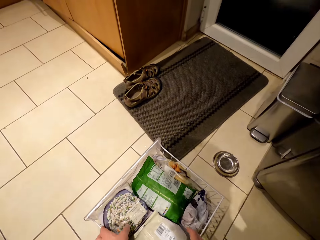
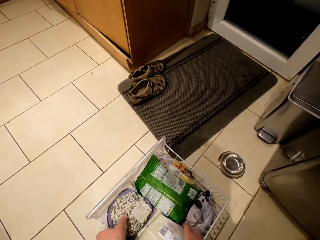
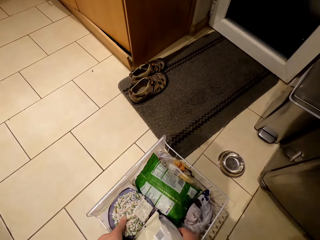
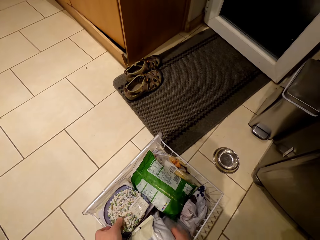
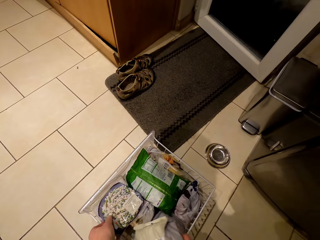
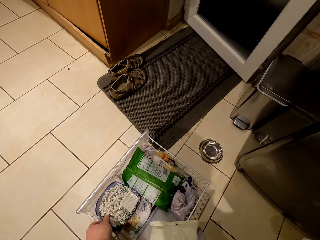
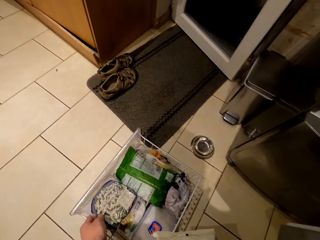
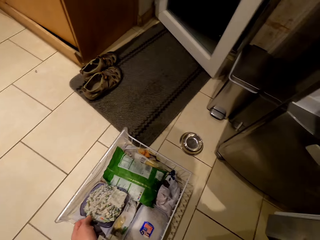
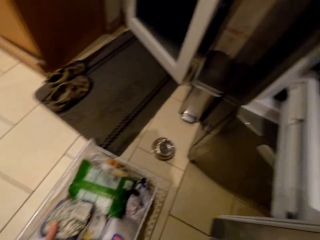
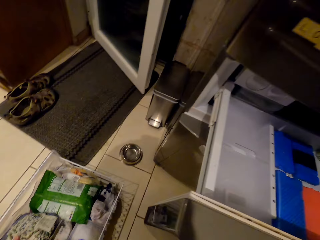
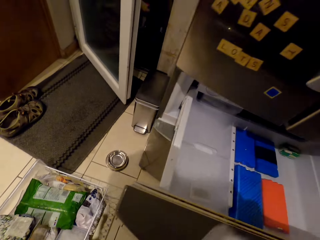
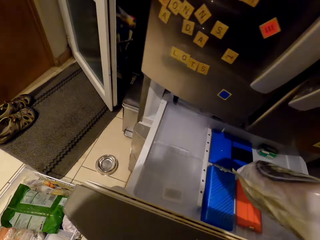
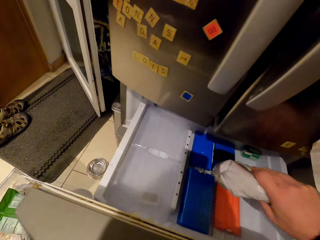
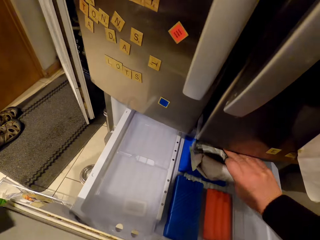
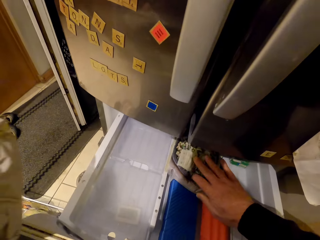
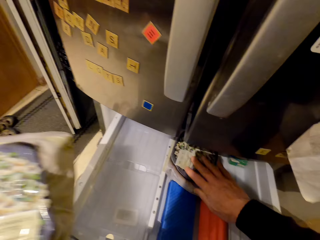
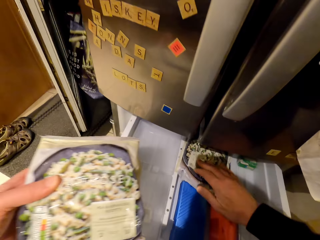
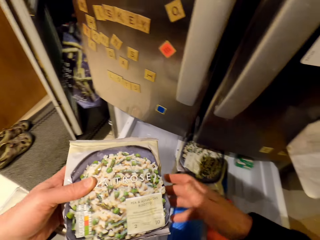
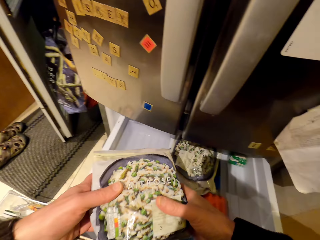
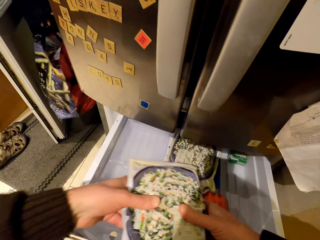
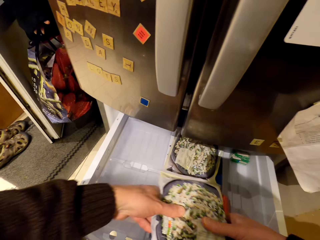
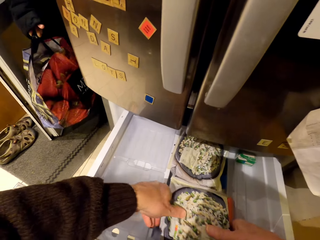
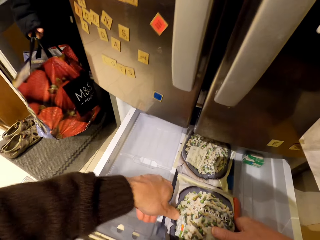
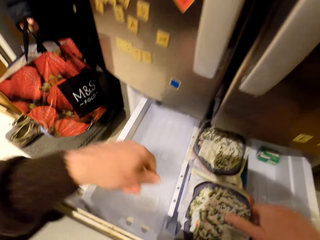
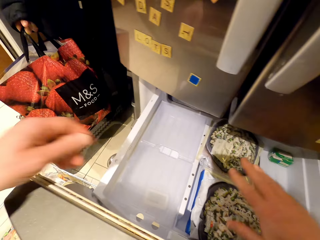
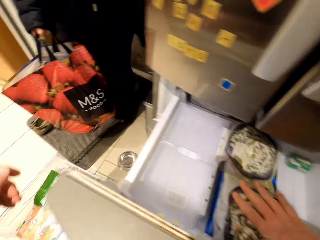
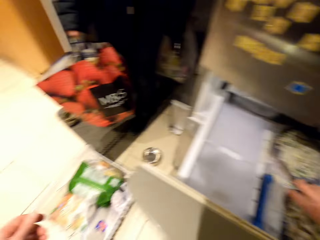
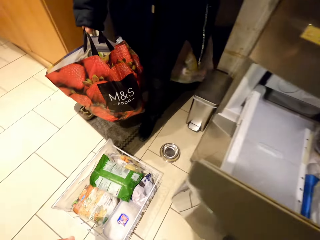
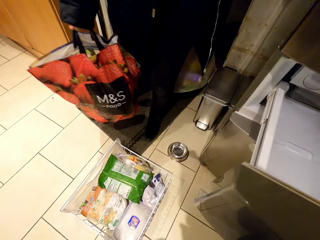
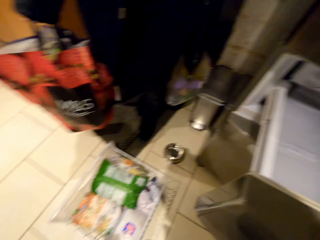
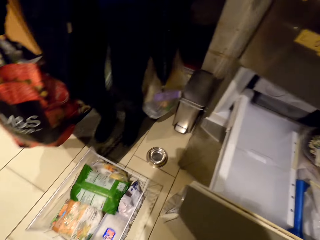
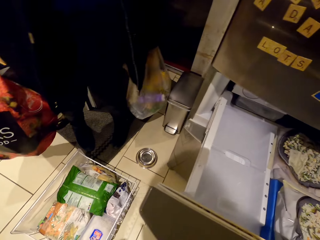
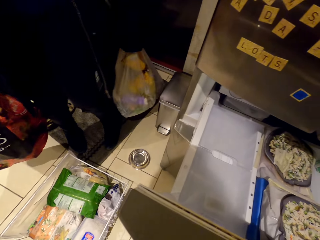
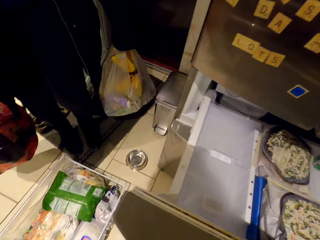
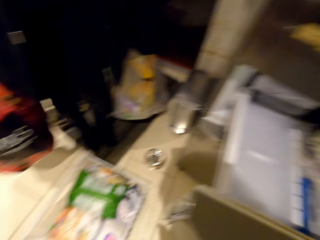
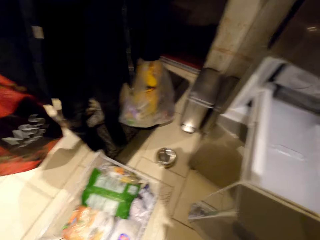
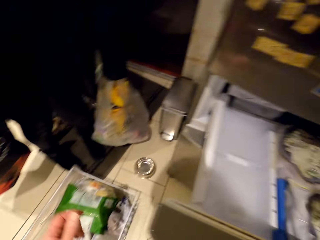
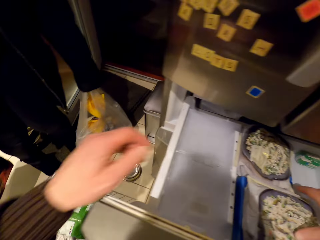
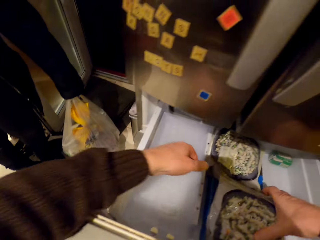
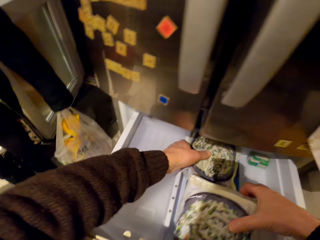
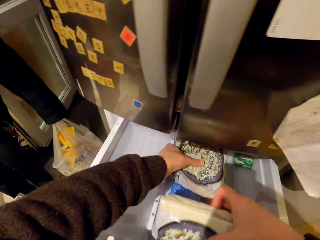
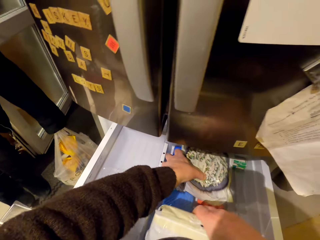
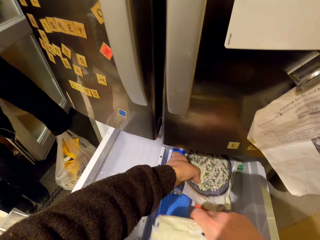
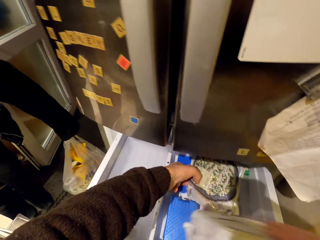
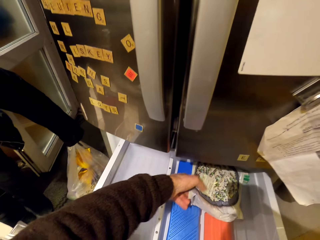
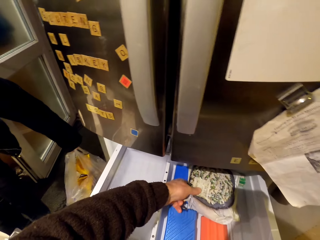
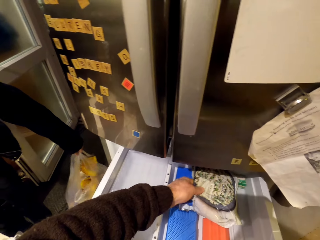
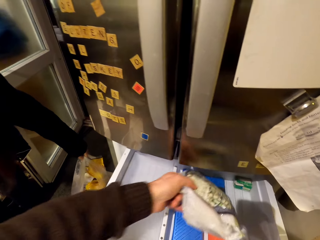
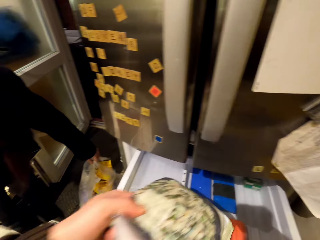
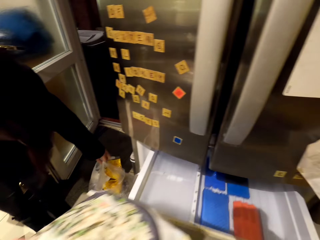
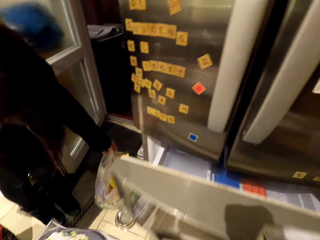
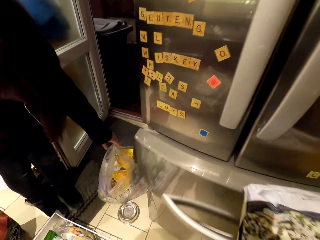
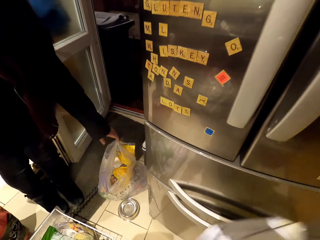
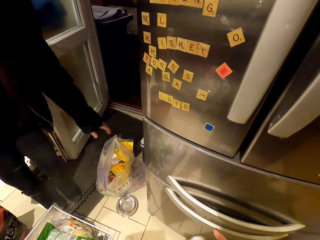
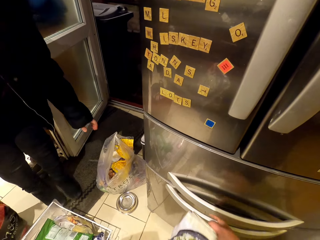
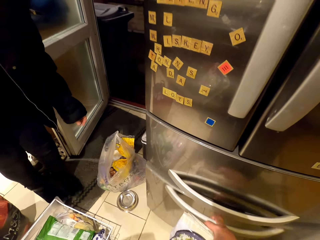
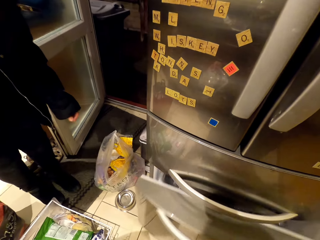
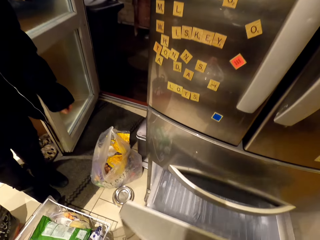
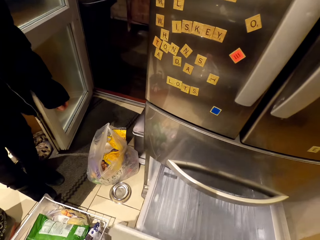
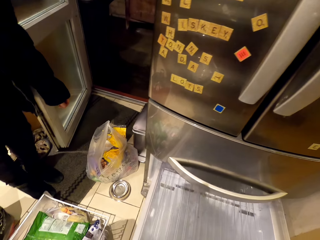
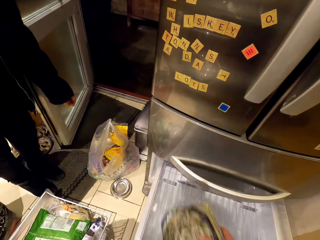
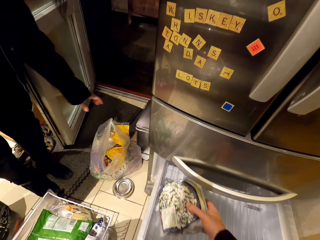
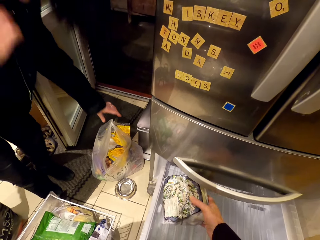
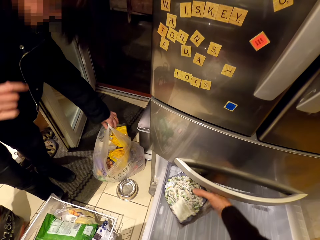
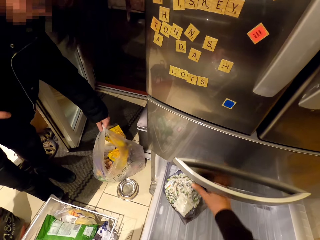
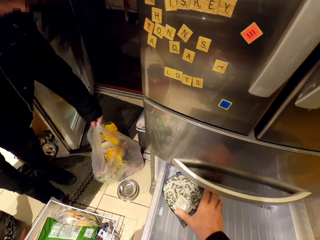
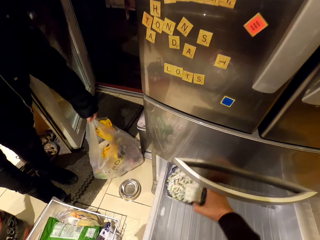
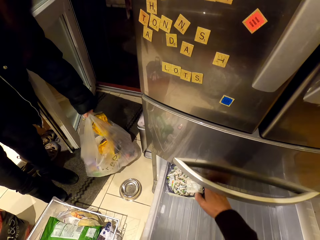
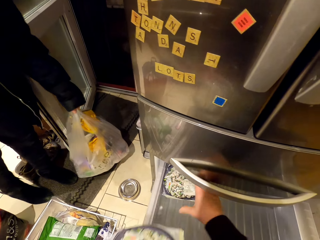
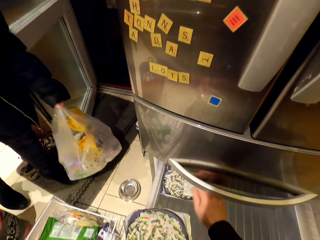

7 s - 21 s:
The camera wearer picks two packets from the tray. A woman opens the door. The camera wearer puts the packets in the drawer in the fridge. The woman walks in the house. The camera wearer holds a package of something. They put packages of something in the fridge and move around. The woman puts bags on the floor. The camera wearer removes the packets from the drawer. They push the drawer back, pull another drawer, and put the packets in the drawer. The woman picks up a bag on the floor.

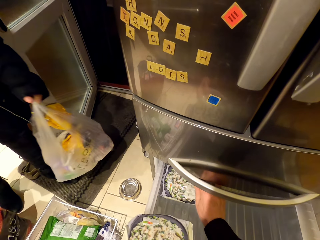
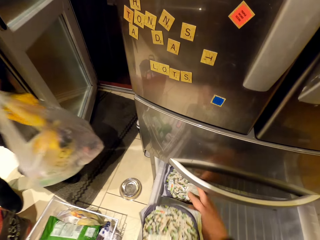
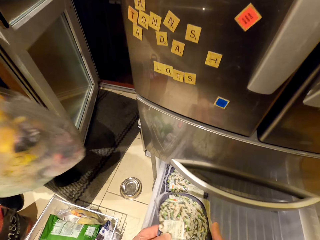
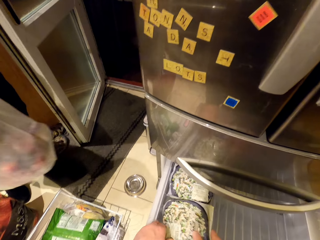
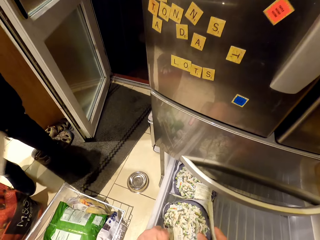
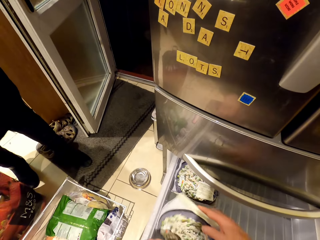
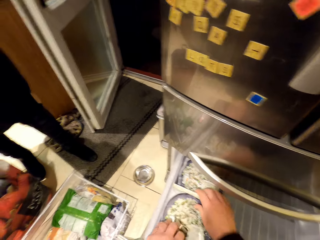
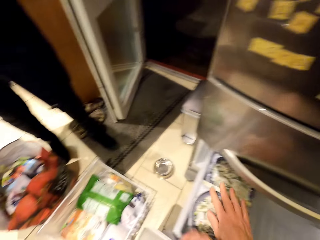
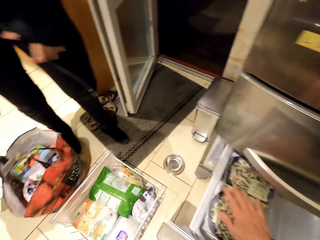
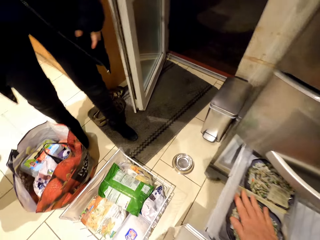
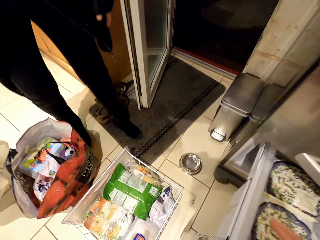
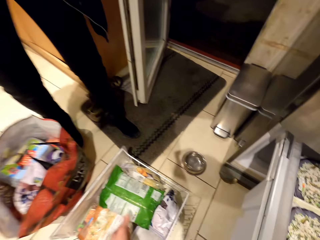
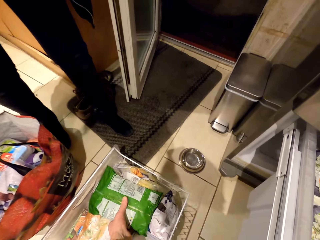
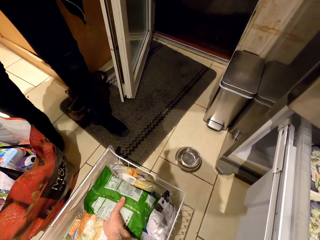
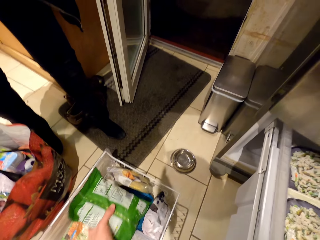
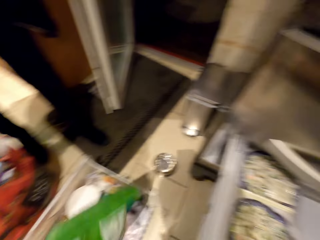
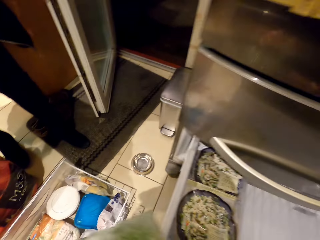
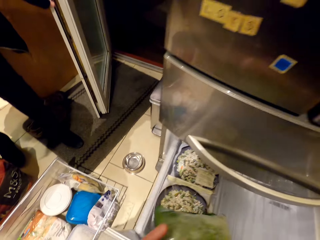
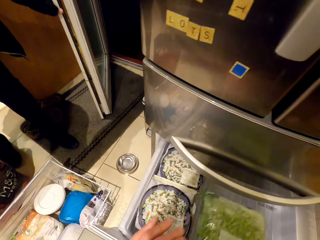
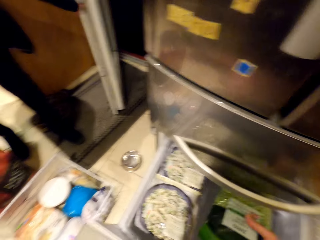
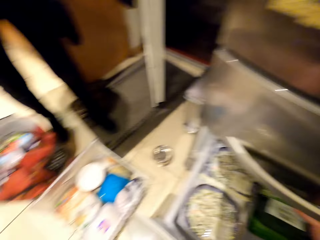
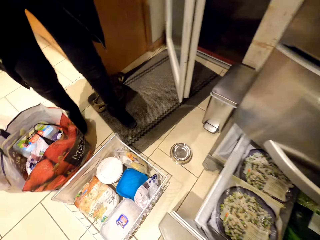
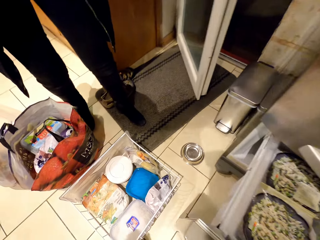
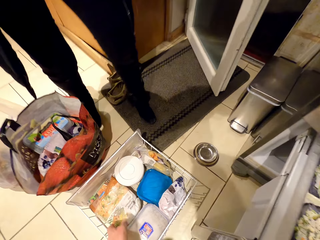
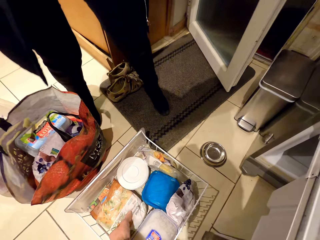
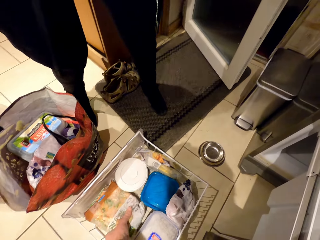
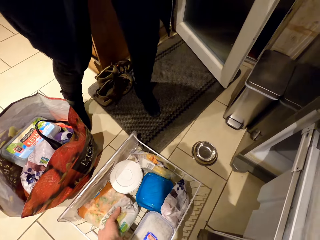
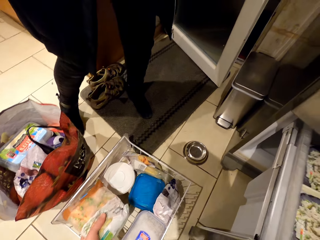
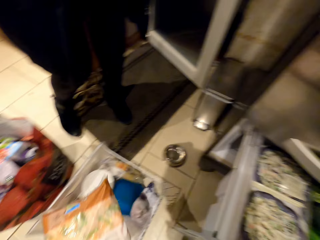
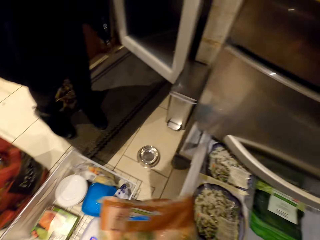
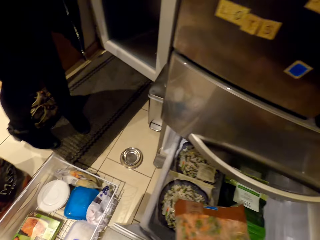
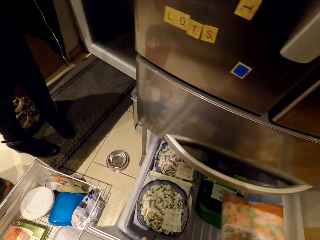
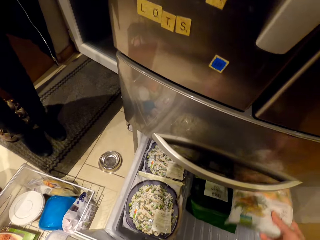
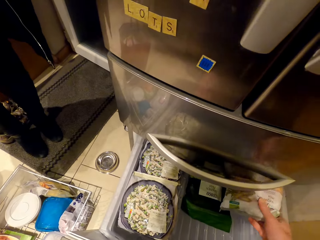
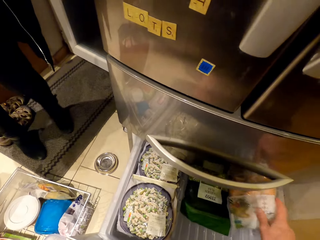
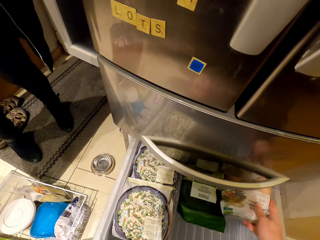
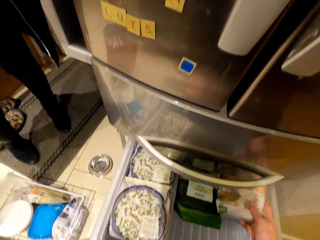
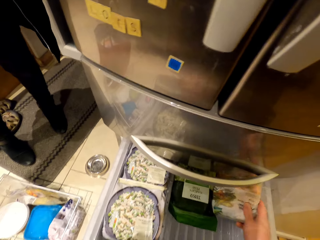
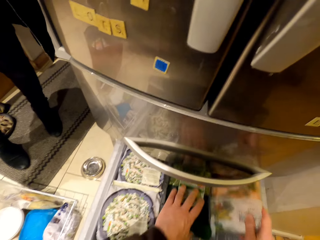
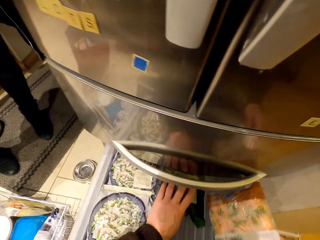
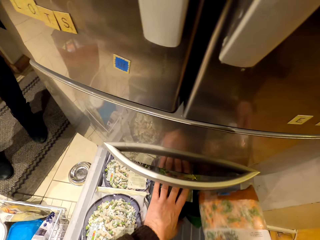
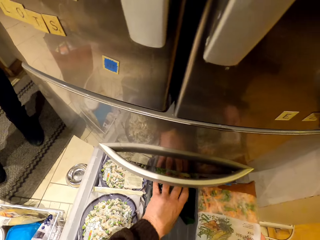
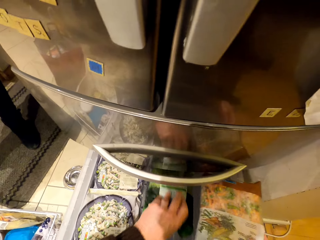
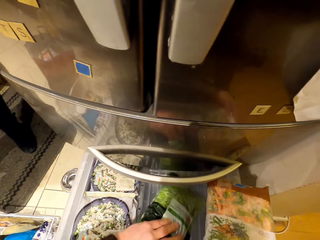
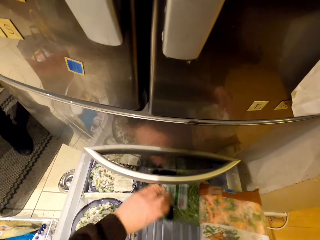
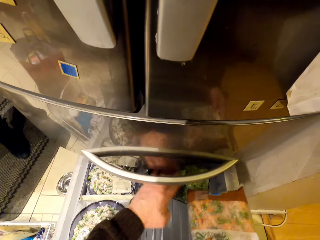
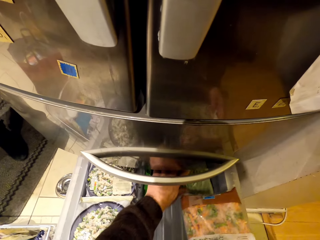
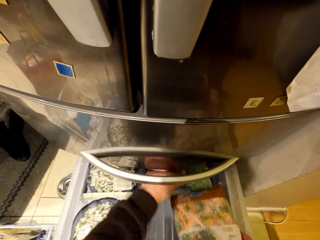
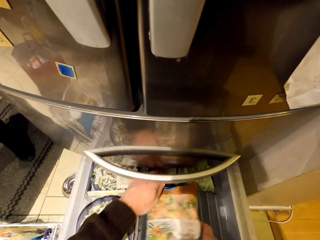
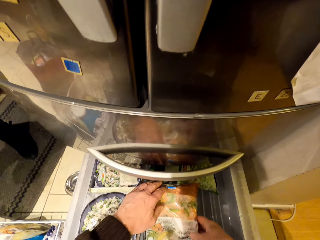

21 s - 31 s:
A woman moves around and puts a bag on the floor. The camera wearer picks another packet from the tray in a drawer on the floor. The woman closes the door. The camera wearer puts the packet in the drawer. They pick another packet from the tray and put the packet in the drawer. They move packages of something in the fridge.
